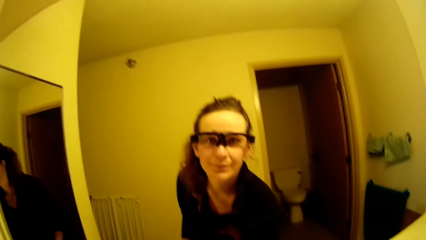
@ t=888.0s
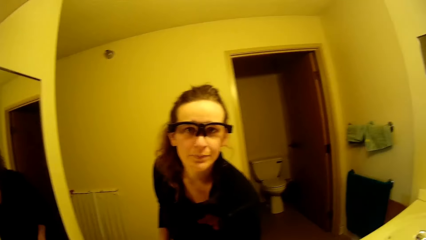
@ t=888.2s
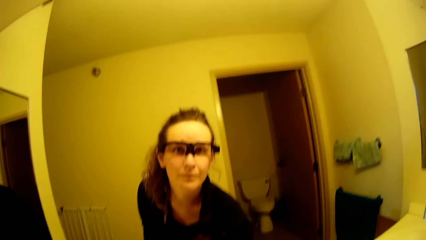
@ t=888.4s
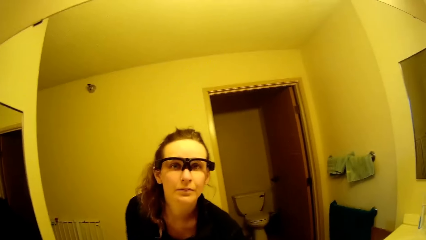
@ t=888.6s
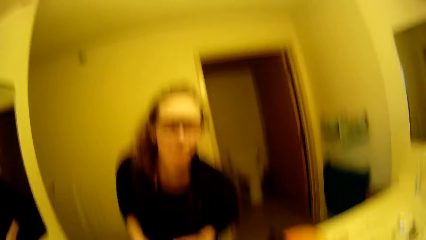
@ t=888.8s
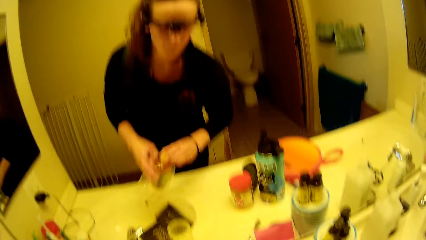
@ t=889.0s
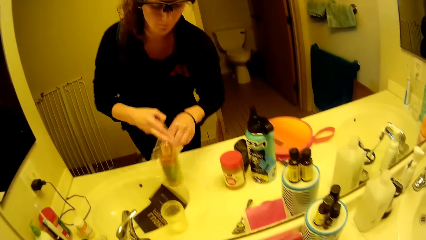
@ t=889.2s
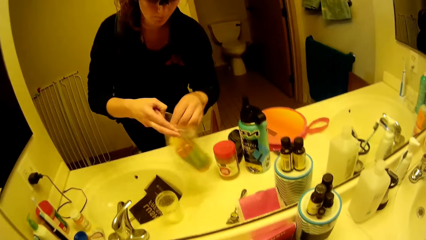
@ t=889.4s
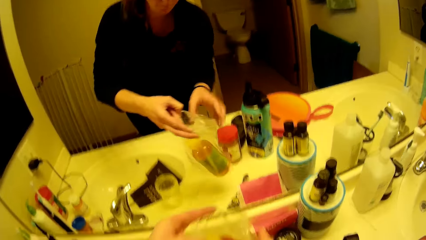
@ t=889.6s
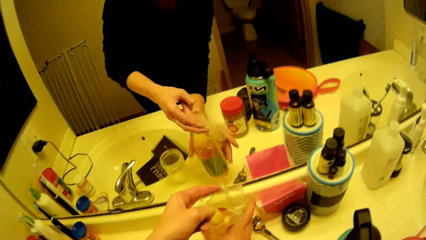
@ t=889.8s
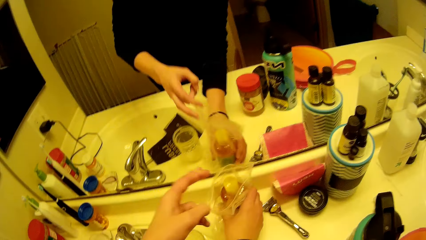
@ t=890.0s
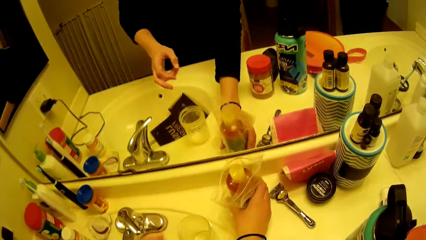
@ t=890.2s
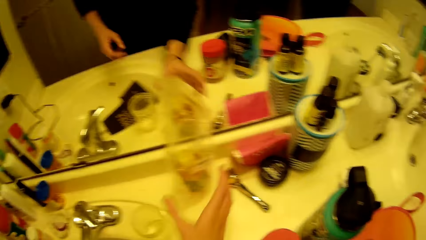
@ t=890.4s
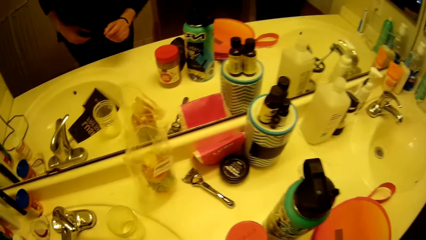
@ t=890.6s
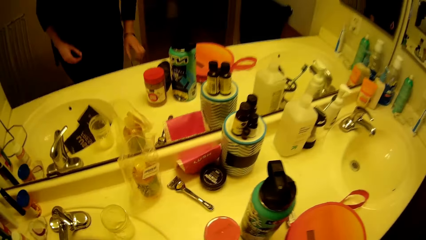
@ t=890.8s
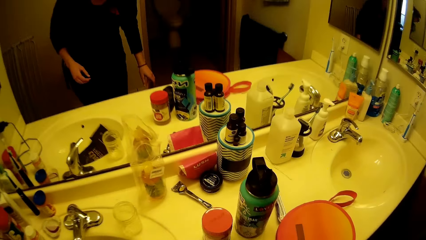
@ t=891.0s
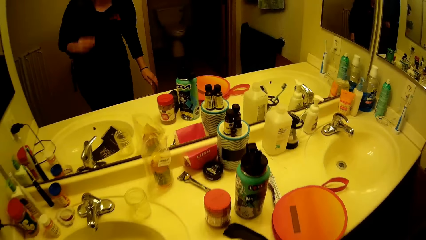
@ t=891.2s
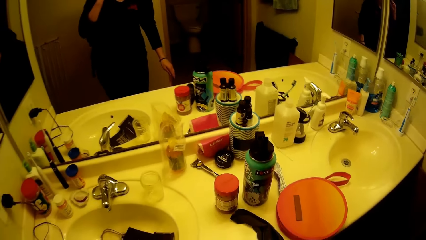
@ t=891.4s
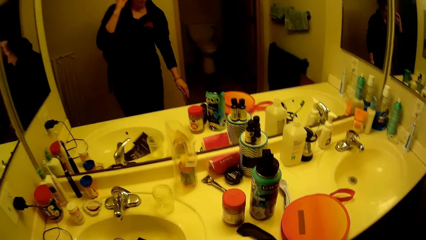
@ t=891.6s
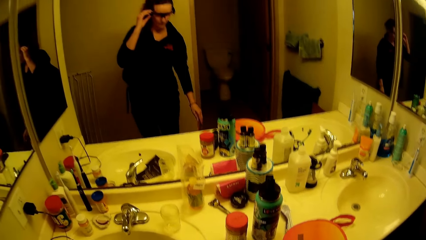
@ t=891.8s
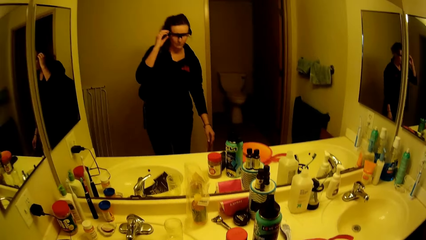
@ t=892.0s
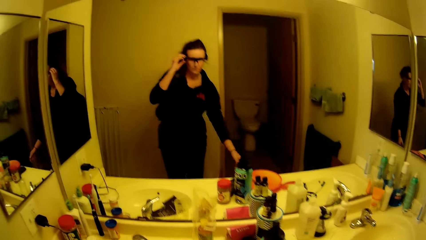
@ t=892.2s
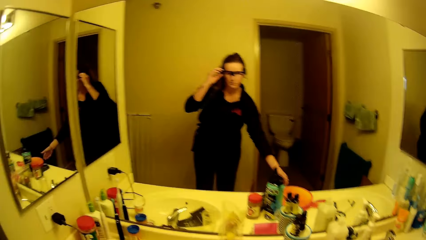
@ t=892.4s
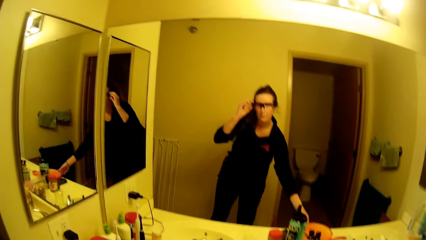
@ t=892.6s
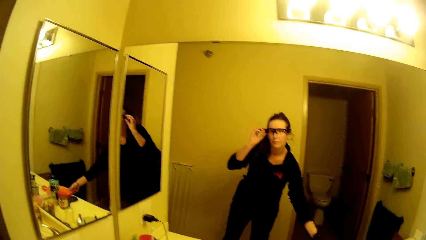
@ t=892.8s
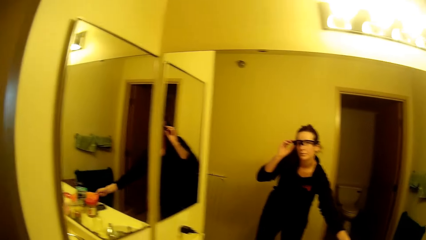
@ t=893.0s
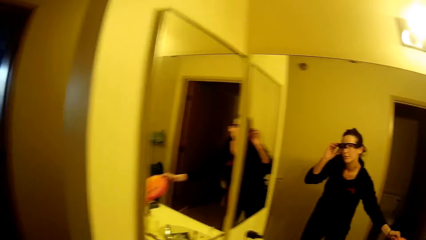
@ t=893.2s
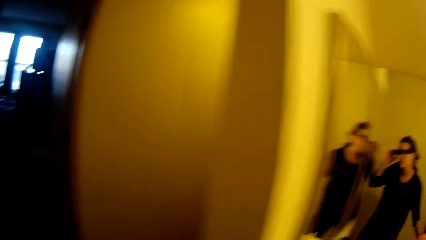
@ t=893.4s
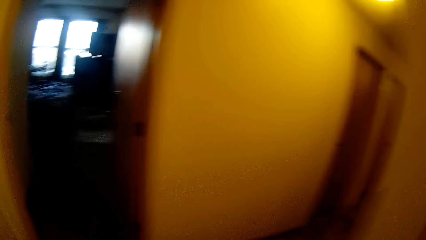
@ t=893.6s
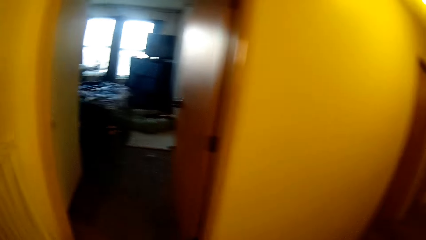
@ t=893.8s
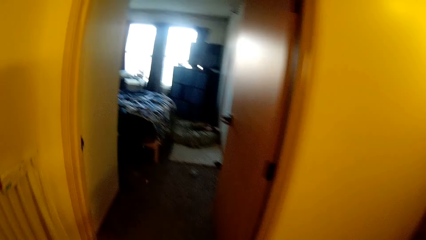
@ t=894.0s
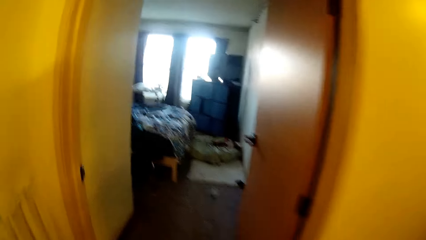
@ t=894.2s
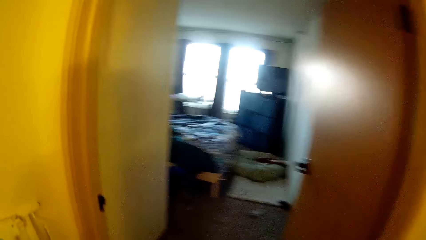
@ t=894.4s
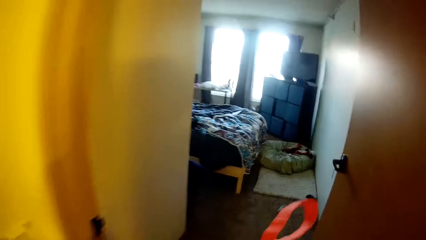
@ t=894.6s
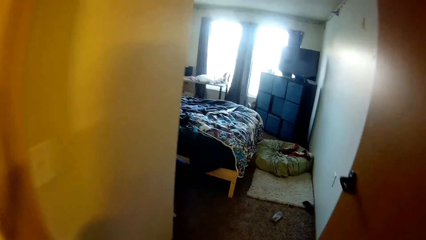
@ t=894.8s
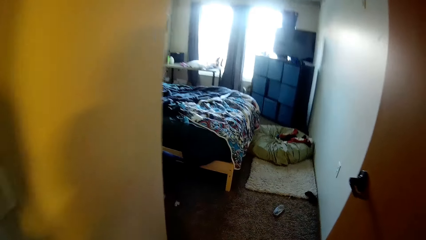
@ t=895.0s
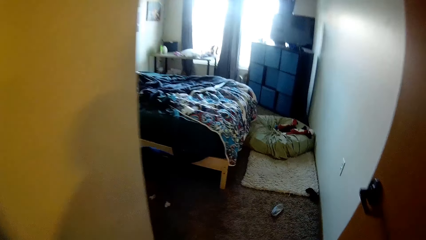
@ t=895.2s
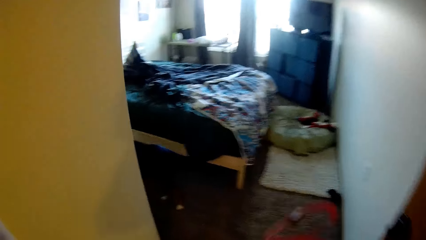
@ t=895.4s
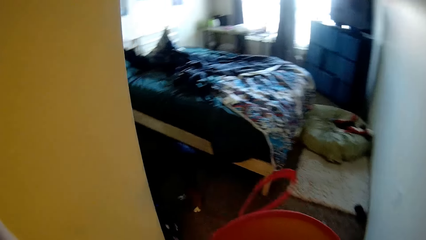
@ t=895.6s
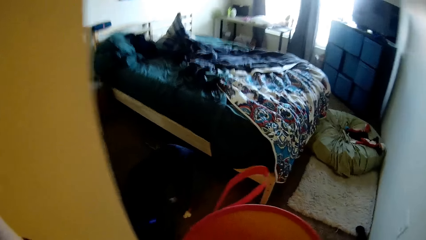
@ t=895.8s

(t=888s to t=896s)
The camera wearer looks around a room. She places the bottle on the sink. She touches her glasses. She adjusts the spectacles with a hand. She picks up the purse from the top of the sink. She walks out of the bathroom. She walks around a room. She walks into a room.
